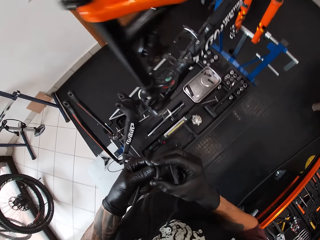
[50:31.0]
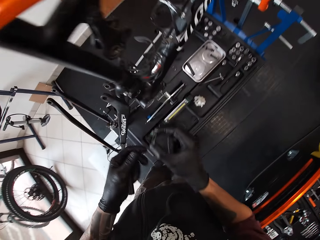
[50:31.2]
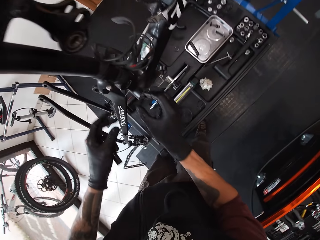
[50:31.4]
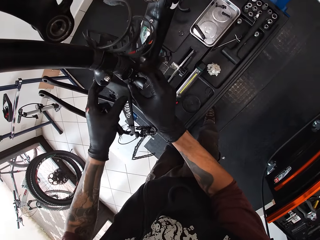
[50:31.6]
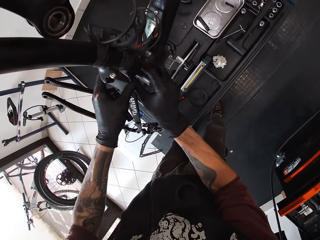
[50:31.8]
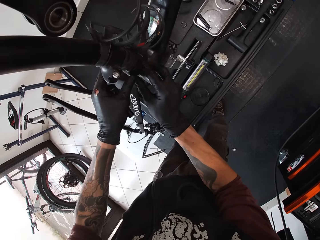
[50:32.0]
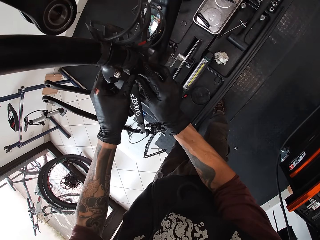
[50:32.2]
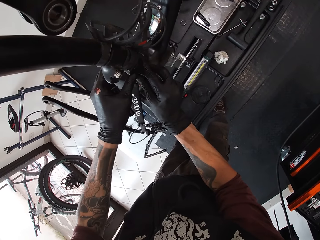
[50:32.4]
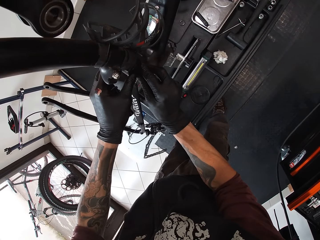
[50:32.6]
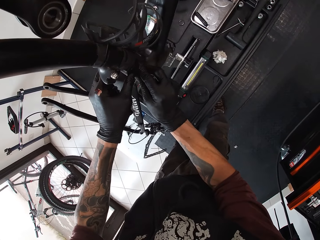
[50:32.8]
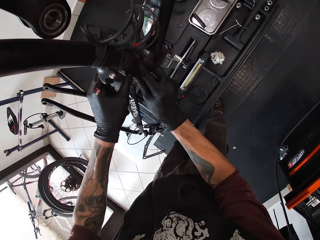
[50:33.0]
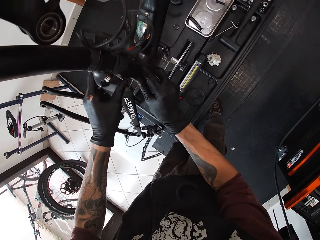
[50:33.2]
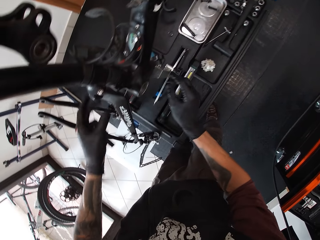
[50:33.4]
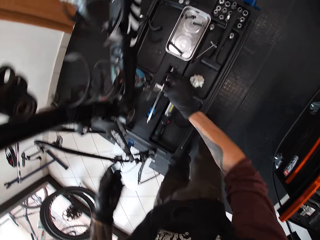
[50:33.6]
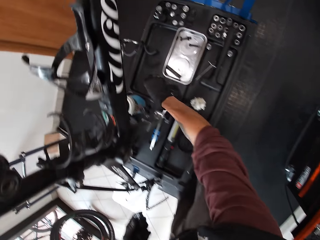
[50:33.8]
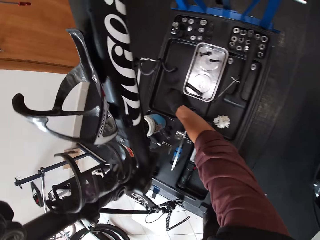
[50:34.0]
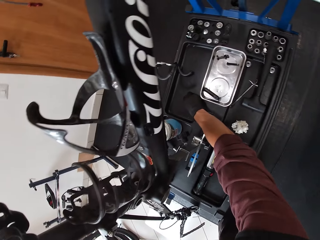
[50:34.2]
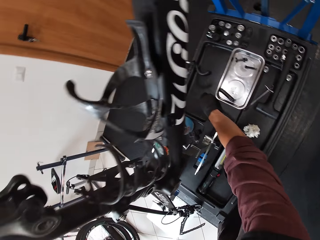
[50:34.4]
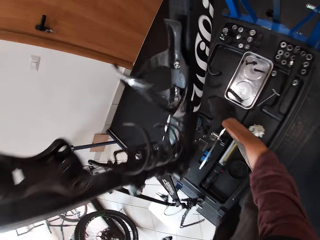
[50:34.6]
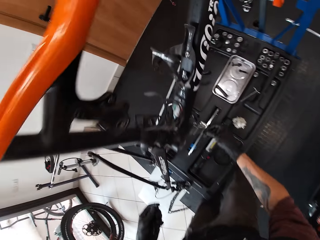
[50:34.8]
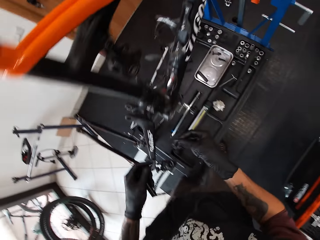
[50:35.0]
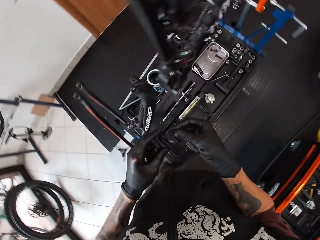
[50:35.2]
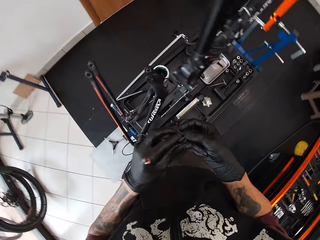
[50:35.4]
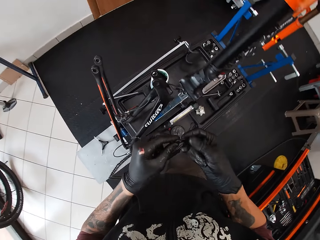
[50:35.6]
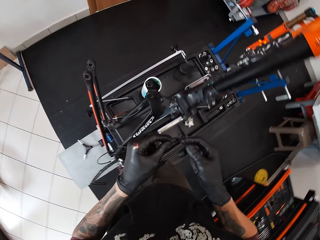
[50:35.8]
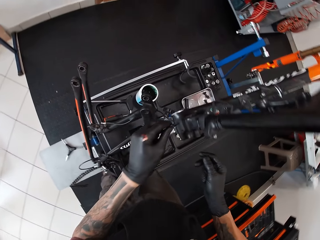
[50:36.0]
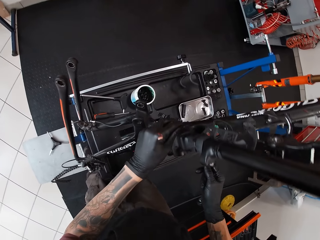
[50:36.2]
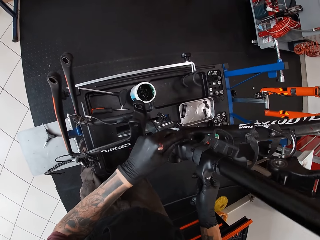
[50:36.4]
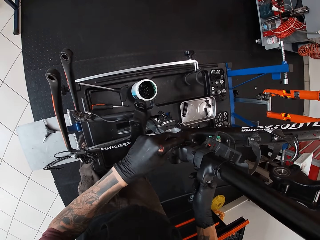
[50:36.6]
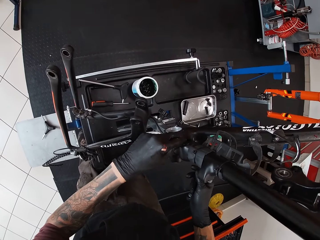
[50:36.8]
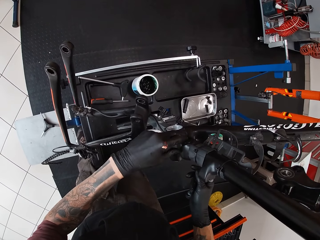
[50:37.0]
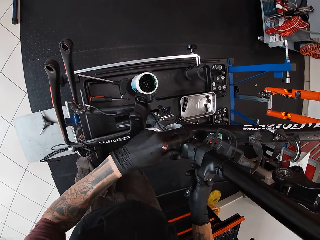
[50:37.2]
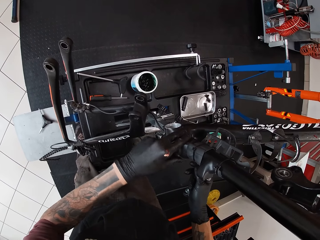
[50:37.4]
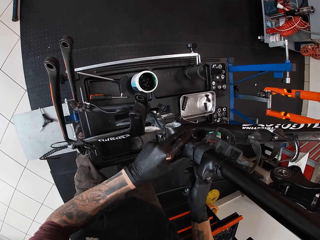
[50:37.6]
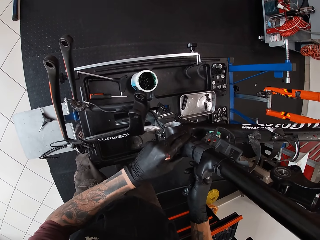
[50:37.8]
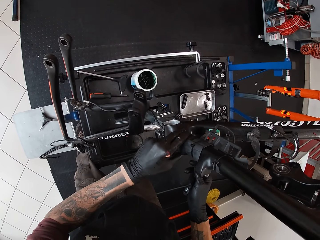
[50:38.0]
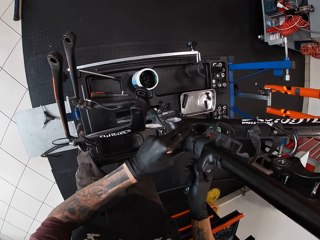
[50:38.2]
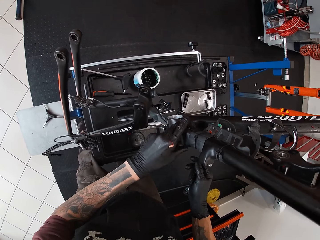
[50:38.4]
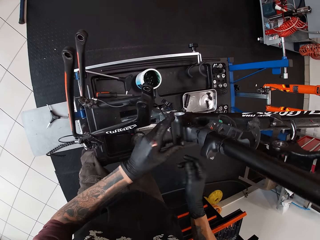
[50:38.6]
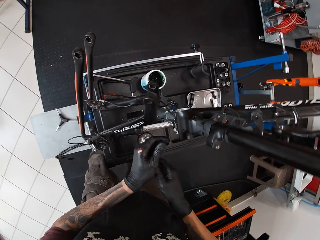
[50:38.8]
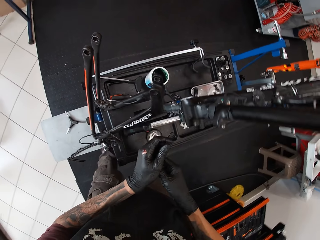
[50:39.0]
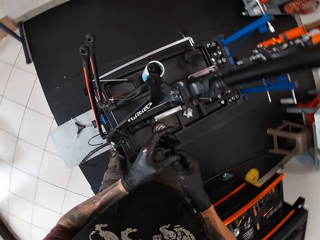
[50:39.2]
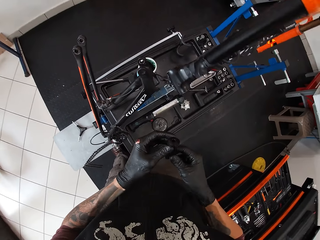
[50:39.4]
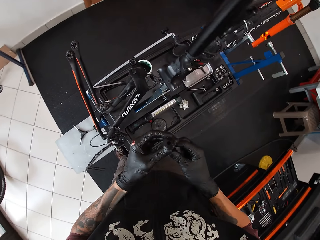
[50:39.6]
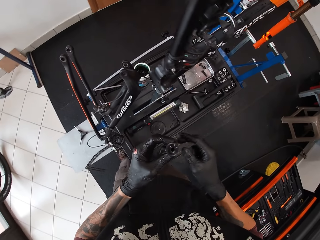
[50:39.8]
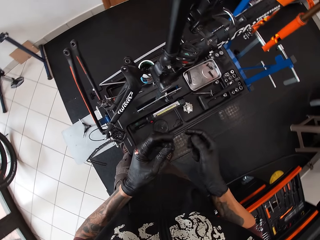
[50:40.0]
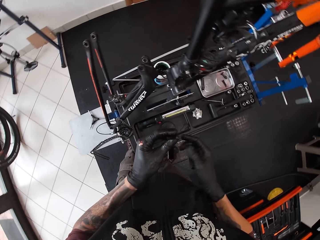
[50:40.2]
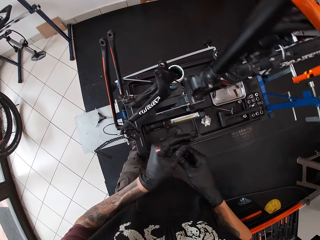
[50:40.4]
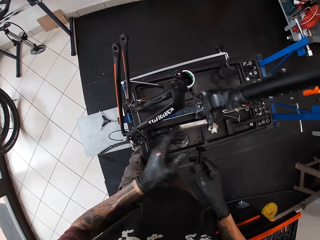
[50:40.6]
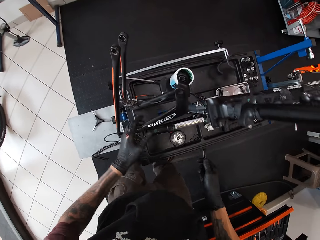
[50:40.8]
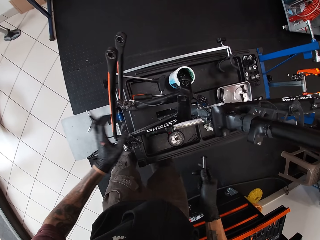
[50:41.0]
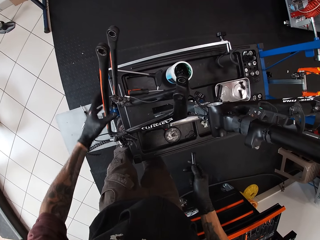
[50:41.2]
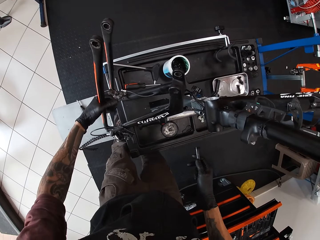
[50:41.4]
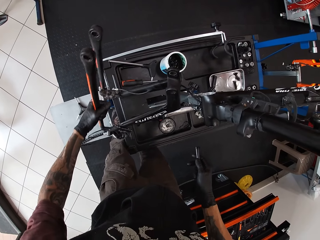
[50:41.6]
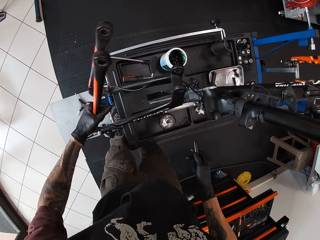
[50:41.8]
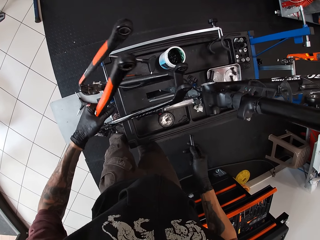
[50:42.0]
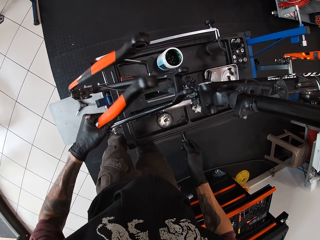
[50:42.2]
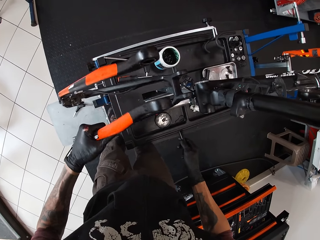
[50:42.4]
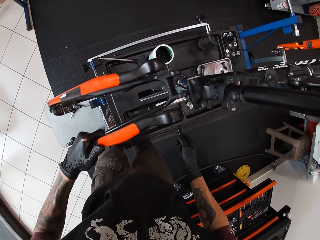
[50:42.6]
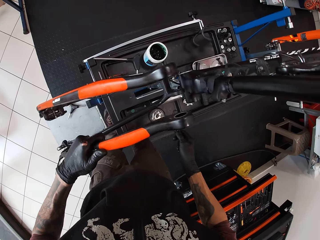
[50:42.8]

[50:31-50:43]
The camera wearer fixes the drain plug gasket on the bicycle with his left hand. He picks up a drain plug gasket from the lift with his right hand. He holds the drain plug gasket with both hands. He fixes the drain plug gasket on the bicycle with his left hand. He holds the screw with both hands. He lifts the bicycle chain stay with his left hand.

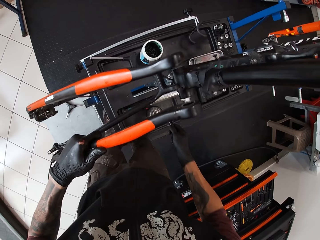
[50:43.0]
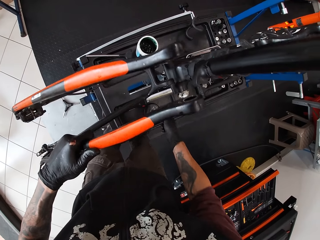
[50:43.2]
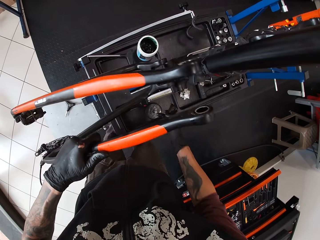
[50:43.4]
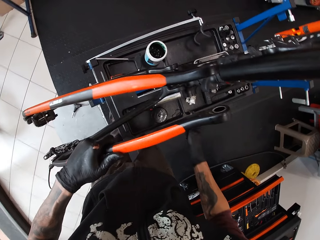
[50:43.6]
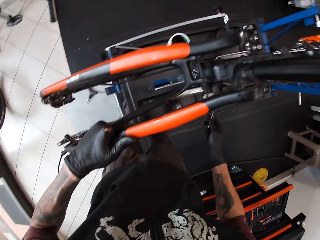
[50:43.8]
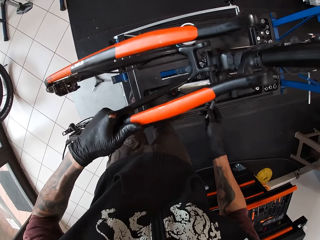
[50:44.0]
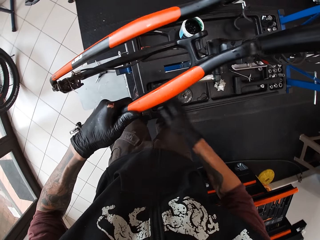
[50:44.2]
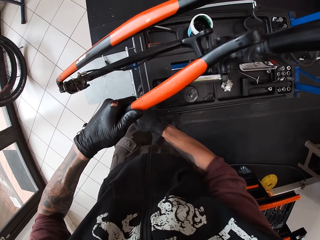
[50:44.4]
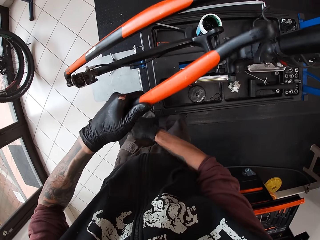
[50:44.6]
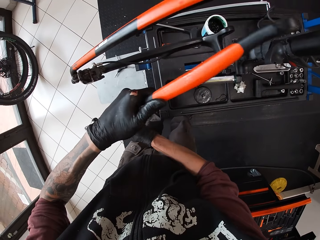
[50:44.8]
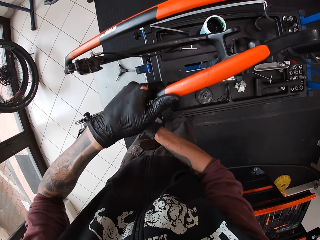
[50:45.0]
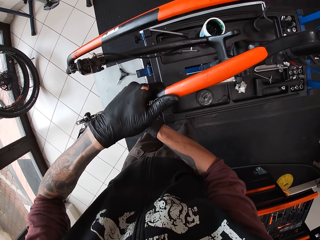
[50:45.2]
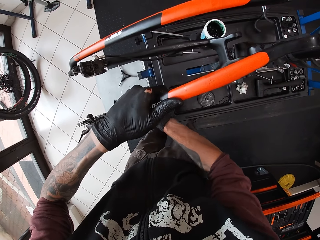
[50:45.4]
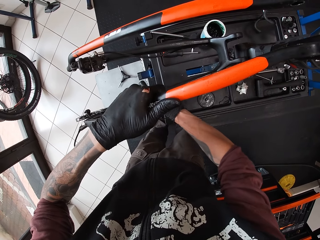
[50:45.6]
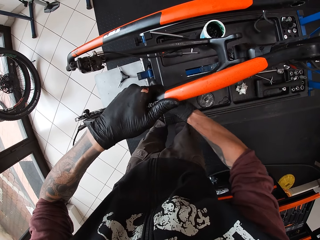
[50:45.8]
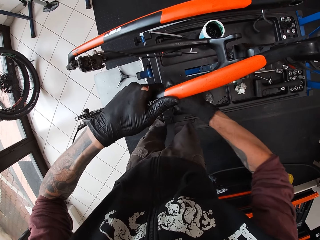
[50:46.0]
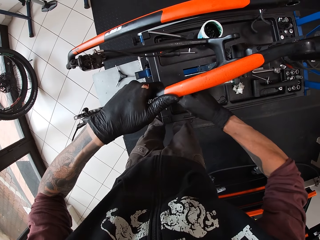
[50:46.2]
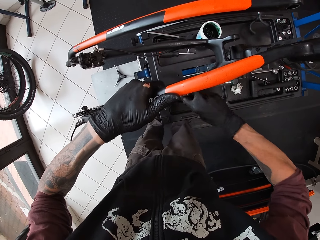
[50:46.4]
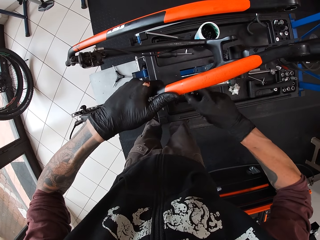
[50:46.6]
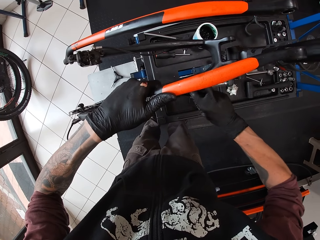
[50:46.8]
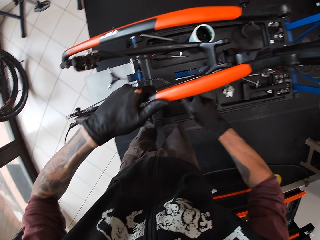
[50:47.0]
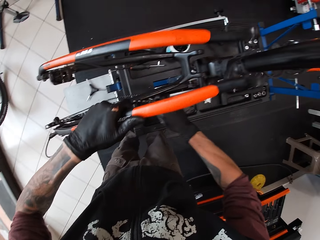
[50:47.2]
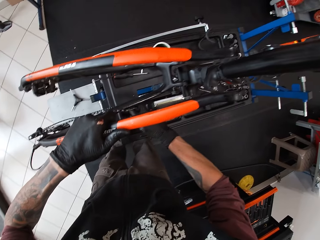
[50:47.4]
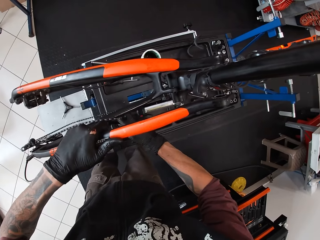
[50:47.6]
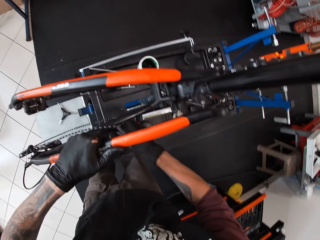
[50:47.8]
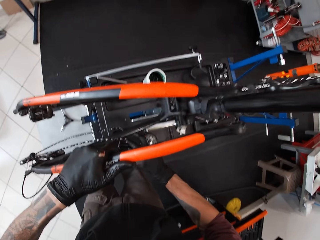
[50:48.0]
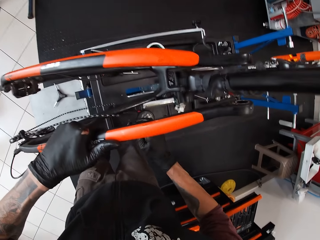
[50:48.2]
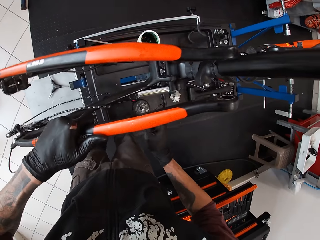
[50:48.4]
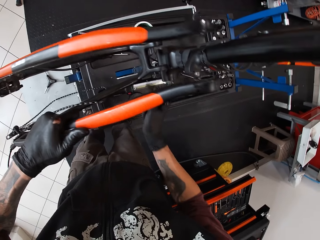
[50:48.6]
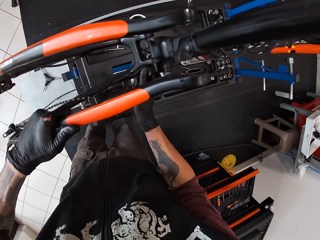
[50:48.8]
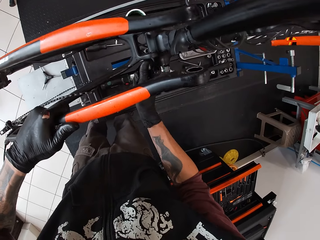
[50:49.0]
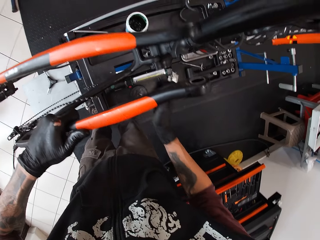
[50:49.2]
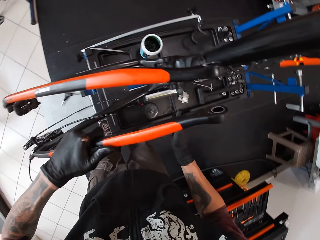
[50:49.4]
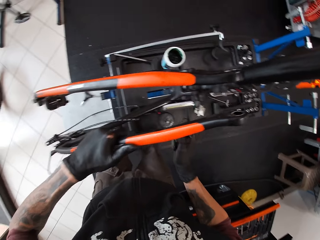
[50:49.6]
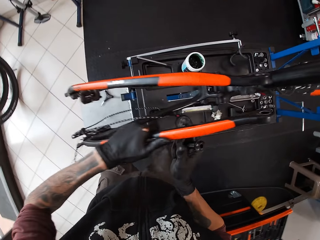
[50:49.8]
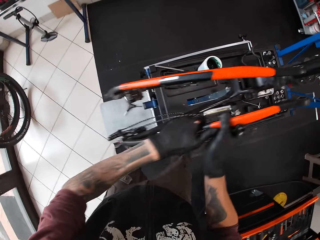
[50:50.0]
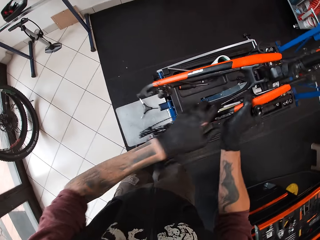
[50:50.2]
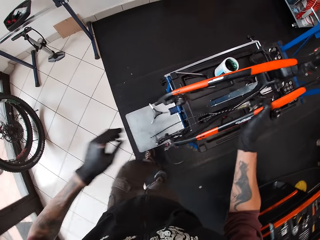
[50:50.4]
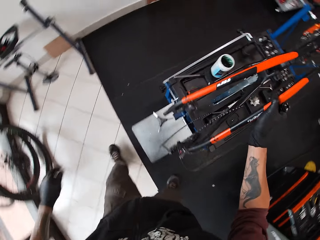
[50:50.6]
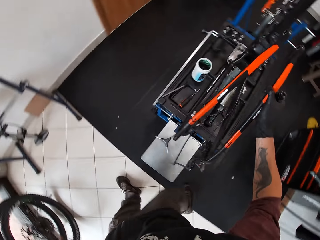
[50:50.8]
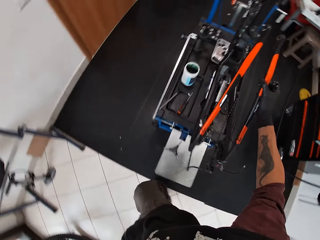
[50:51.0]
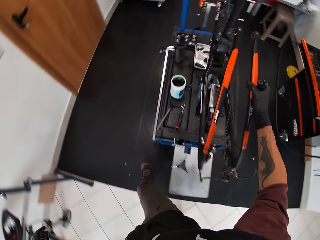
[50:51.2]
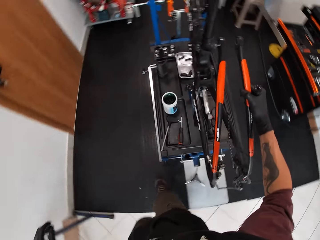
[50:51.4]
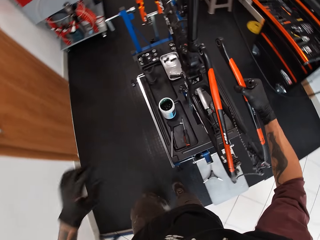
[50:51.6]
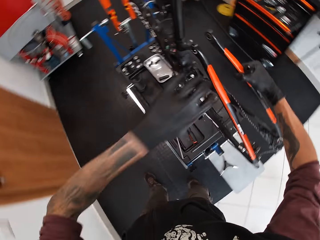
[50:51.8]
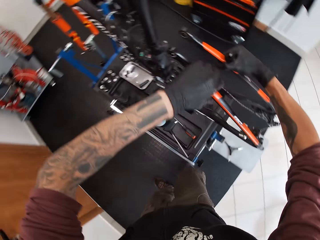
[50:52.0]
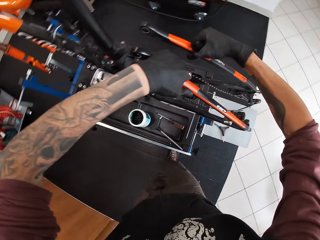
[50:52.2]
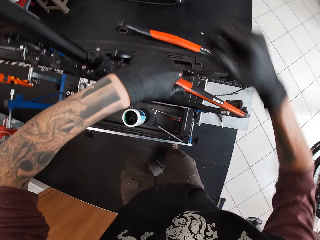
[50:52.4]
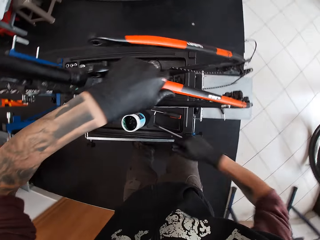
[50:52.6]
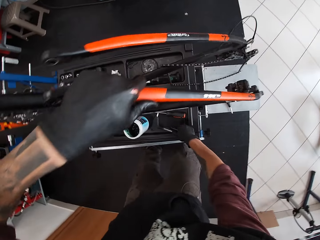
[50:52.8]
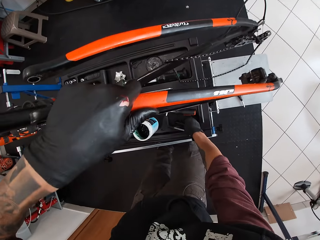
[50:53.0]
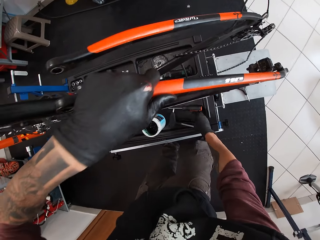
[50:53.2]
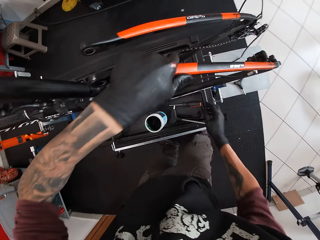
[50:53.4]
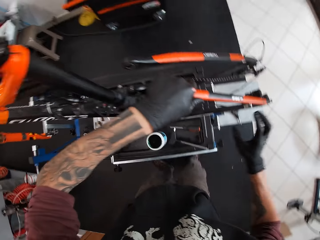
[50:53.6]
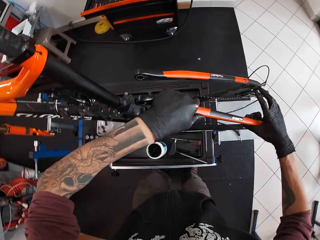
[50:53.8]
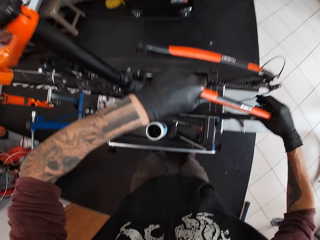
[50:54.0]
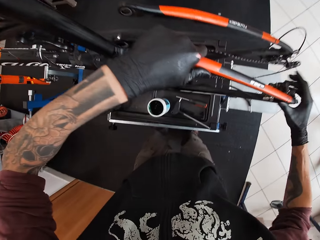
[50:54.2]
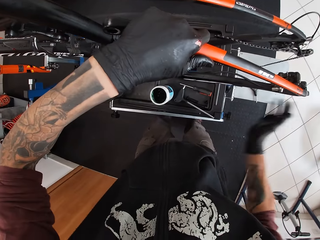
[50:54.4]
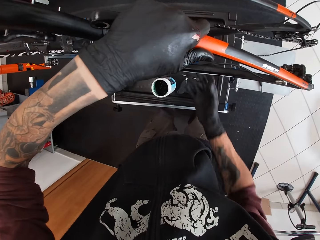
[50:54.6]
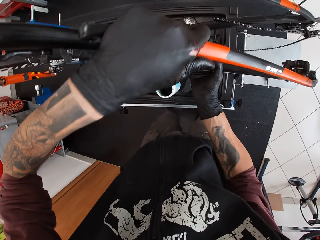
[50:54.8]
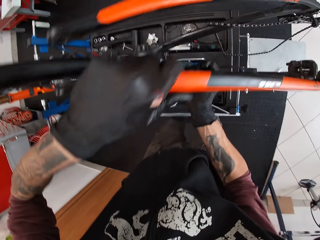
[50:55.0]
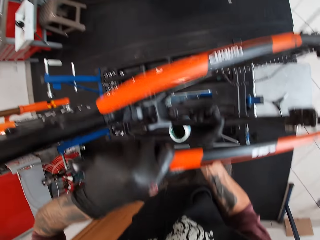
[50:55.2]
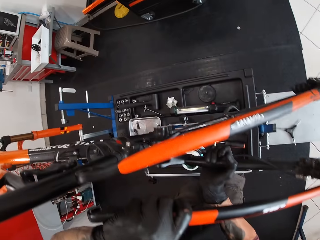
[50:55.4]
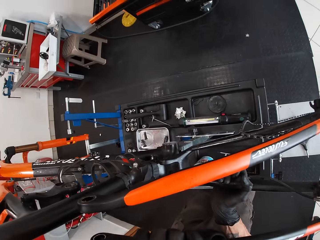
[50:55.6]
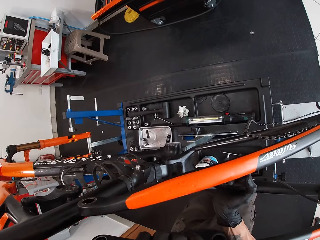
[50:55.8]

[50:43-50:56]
The camera wearer fixes the chain stay on the bicycle with his right hand. He adjusts a chain on the chain stay with his right hand. He lifts the bicycle. He touches the bicycle with his right hand. He holds the chain stay with both hands. He drops the screw on the lift with his right hand. He fixes the chain stay to the bicycle with both hands.
